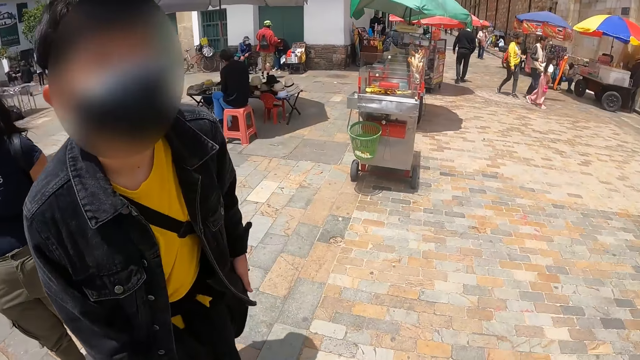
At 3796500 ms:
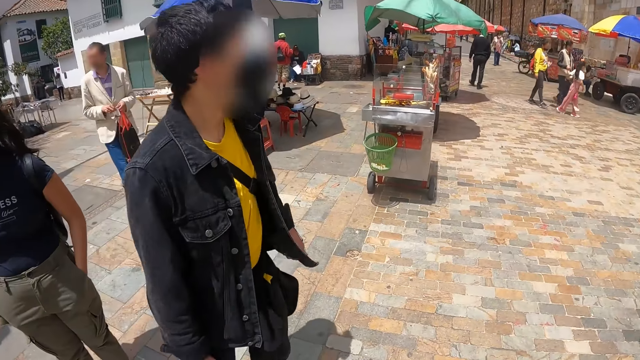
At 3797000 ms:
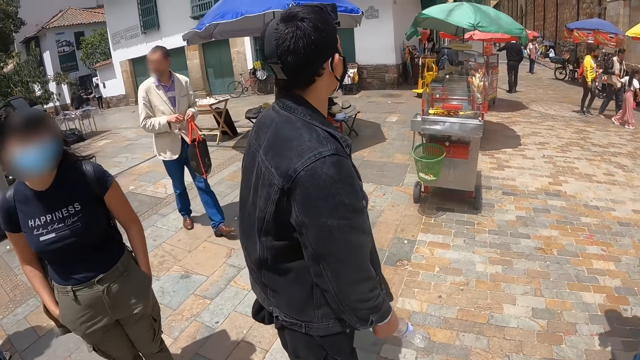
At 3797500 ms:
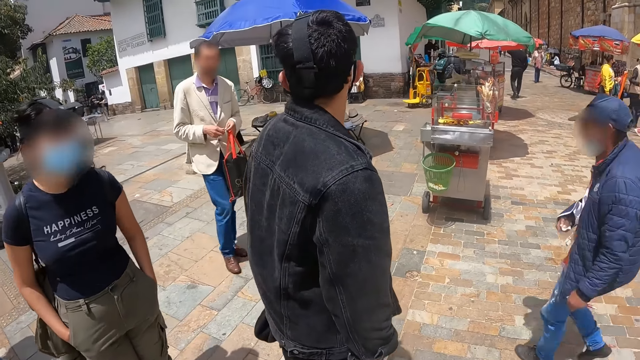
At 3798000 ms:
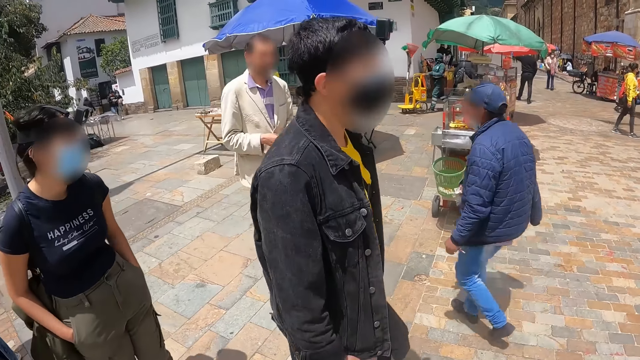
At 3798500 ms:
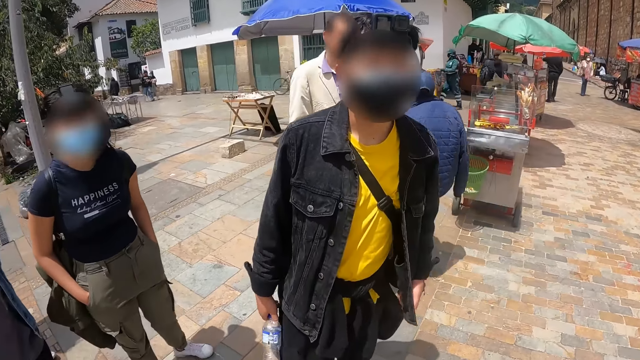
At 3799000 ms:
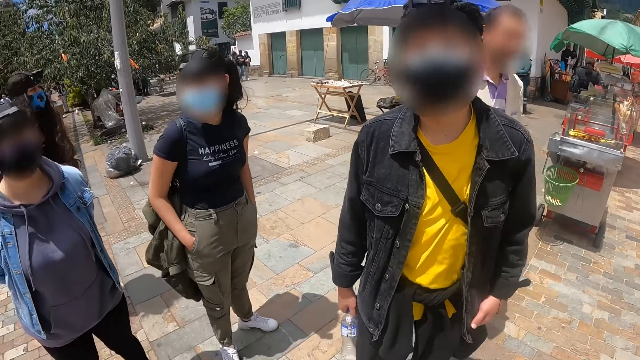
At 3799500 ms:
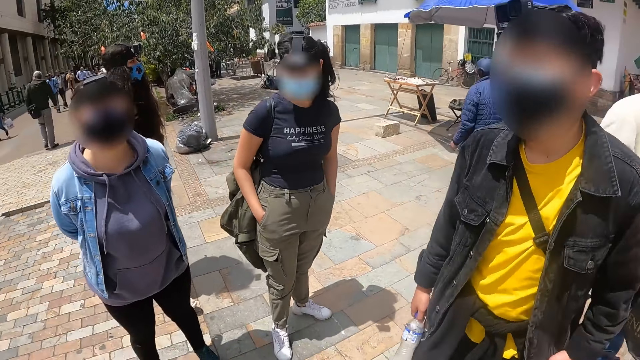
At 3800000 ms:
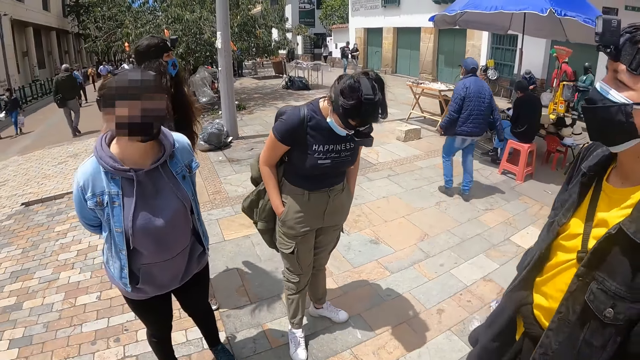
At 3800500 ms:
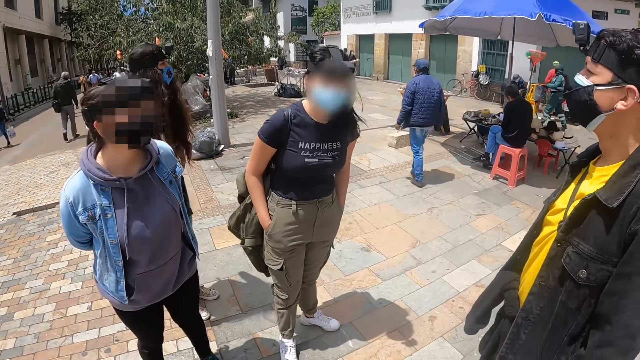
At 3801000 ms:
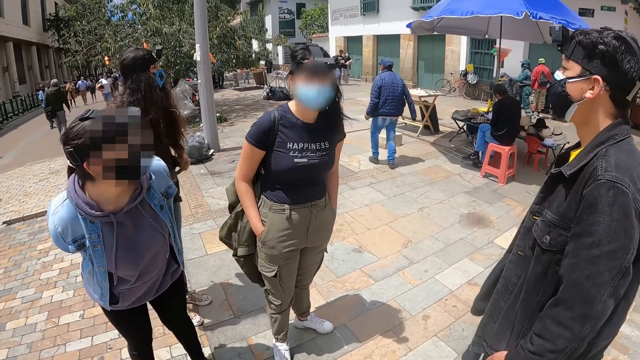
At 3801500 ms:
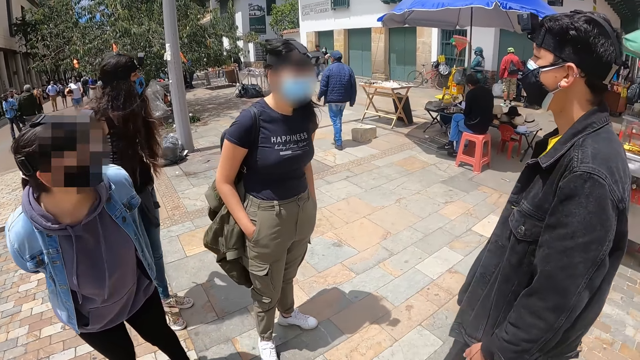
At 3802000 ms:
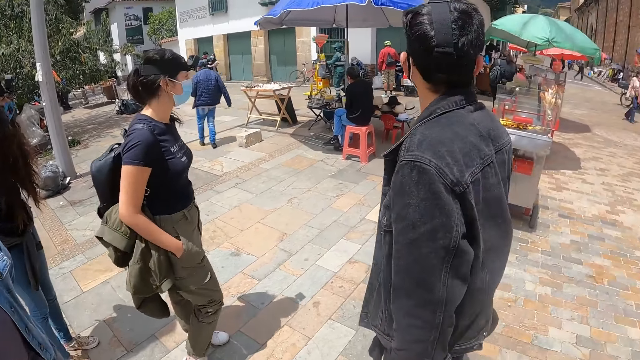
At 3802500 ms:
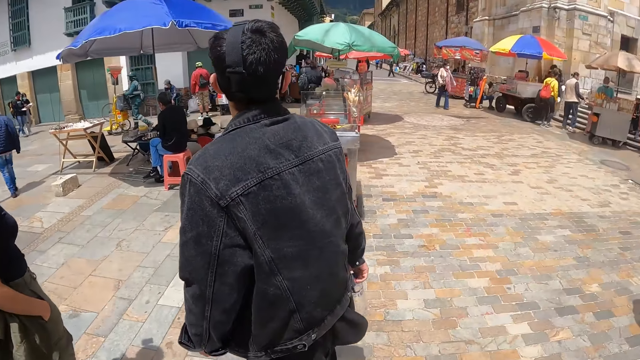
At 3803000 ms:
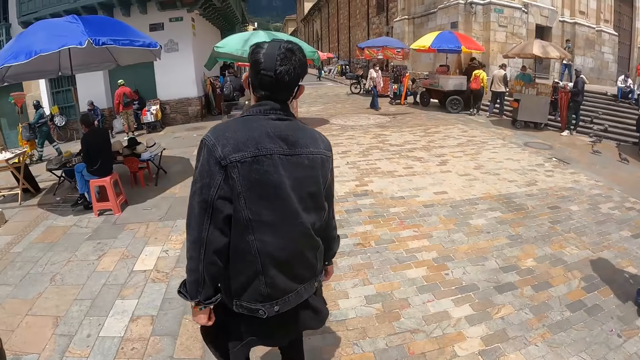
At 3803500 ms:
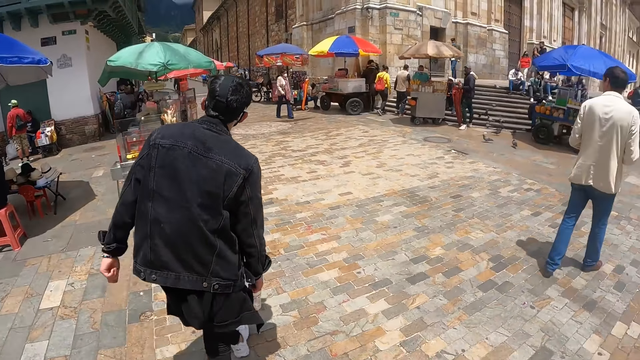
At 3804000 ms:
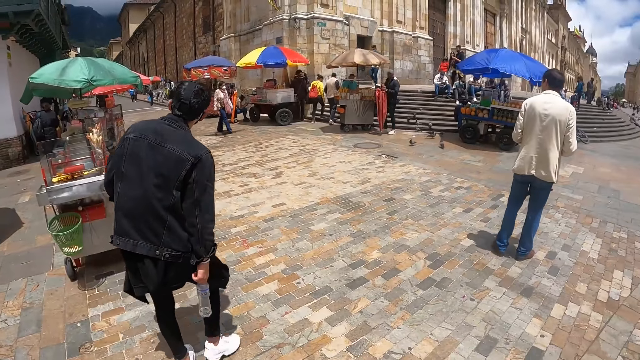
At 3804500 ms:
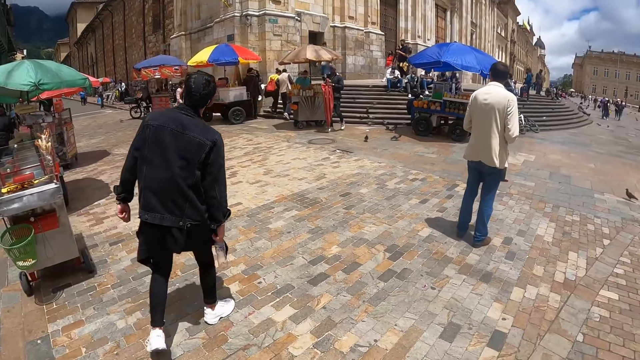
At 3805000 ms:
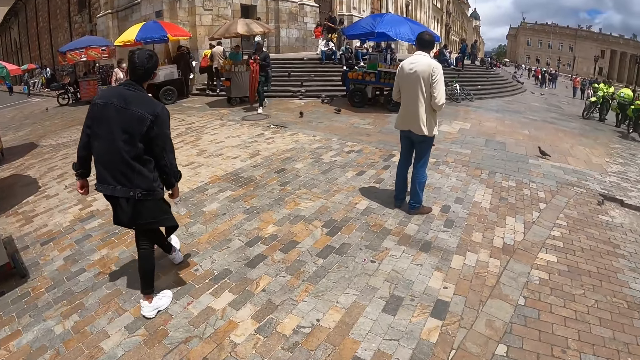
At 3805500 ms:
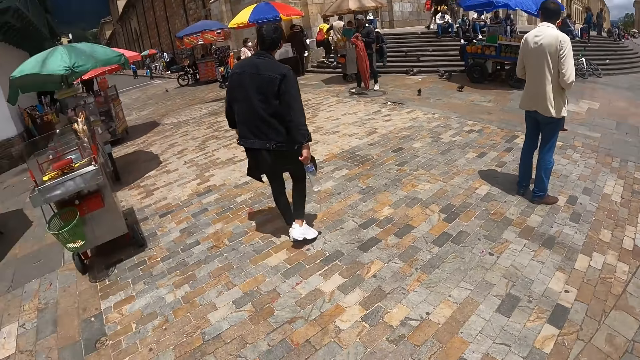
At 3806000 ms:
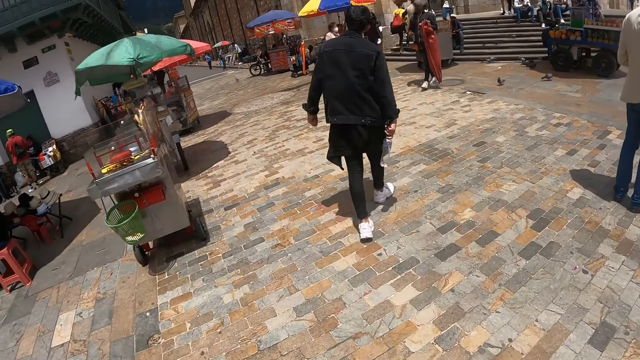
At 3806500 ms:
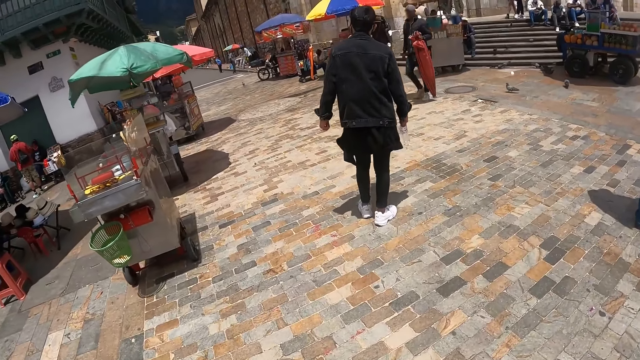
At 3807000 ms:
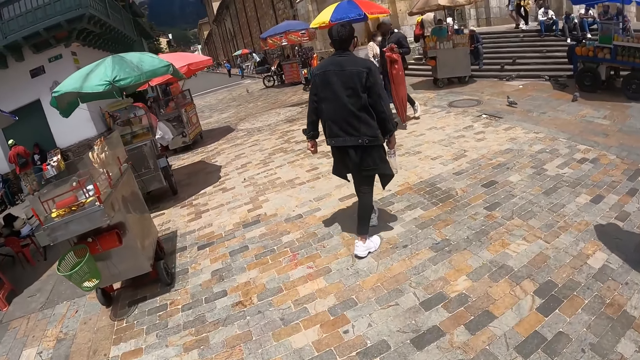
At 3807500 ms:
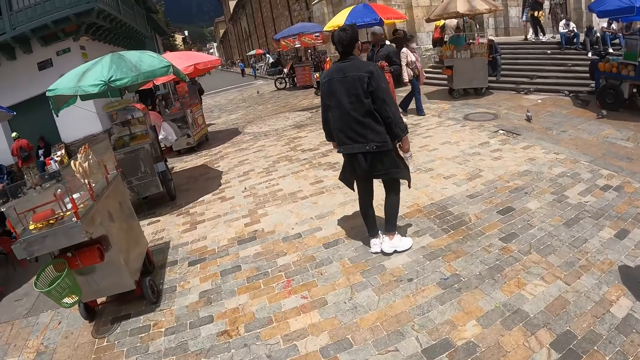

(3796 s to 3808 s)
The camera wearer interacts with a woman. They converse with the woman. They look around. Another person walks on the road. The camera wearer stares at the road. They walk on the road.

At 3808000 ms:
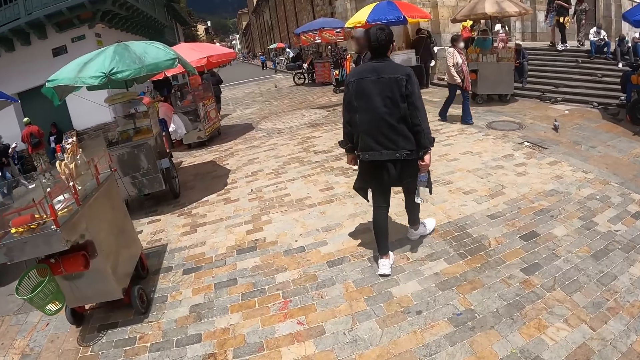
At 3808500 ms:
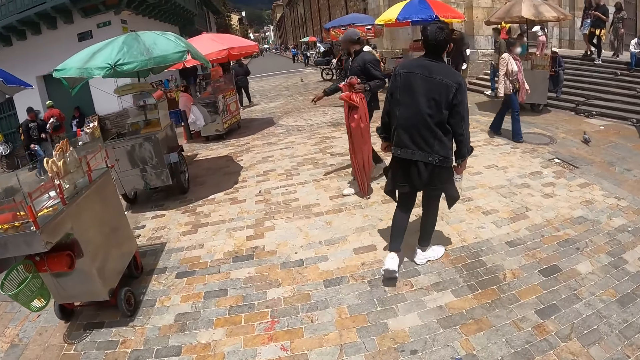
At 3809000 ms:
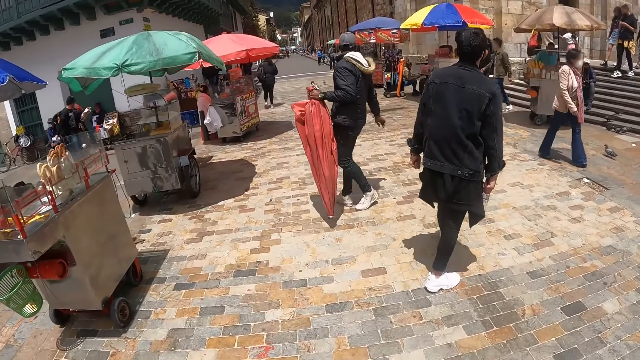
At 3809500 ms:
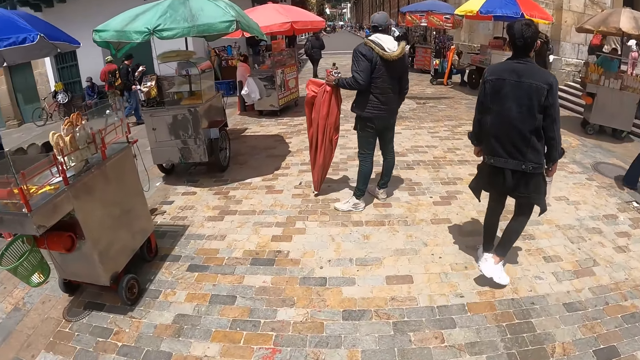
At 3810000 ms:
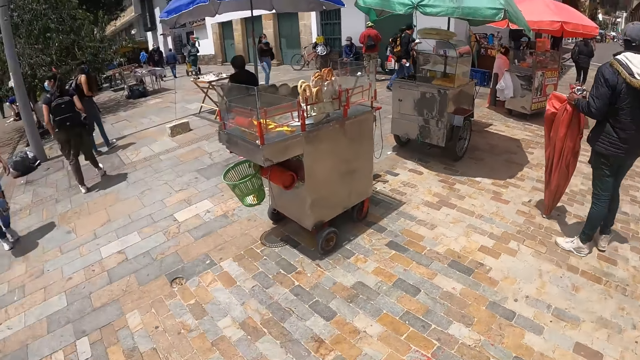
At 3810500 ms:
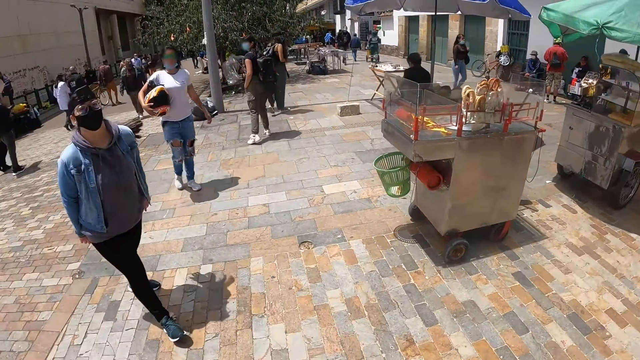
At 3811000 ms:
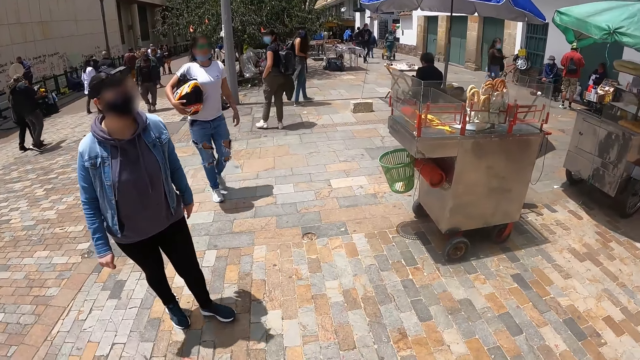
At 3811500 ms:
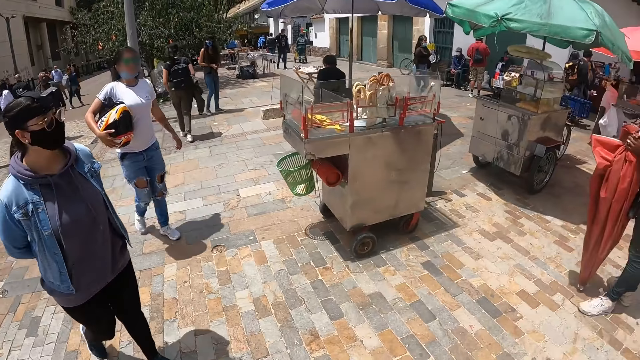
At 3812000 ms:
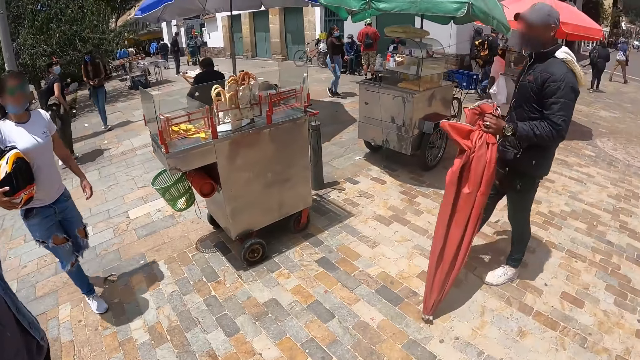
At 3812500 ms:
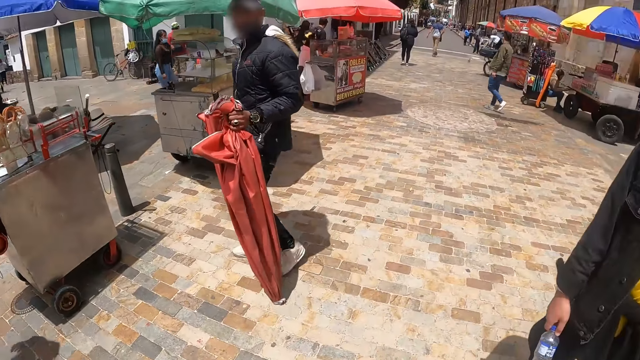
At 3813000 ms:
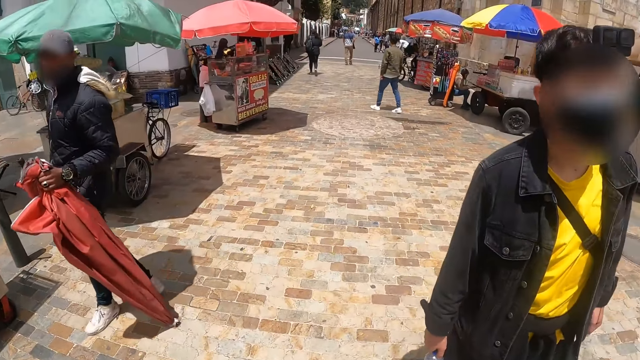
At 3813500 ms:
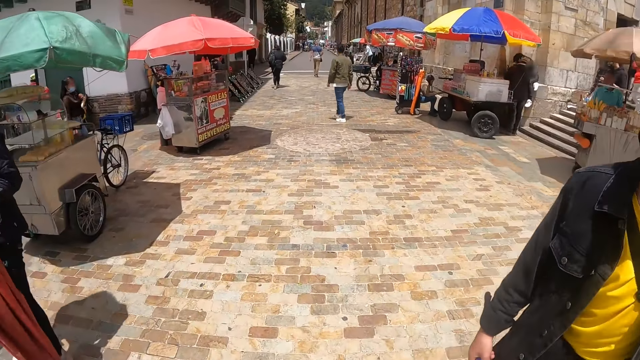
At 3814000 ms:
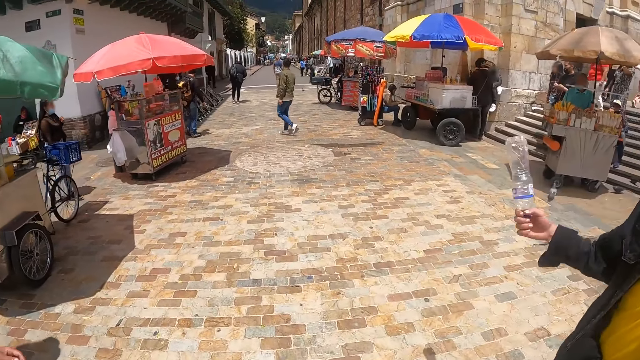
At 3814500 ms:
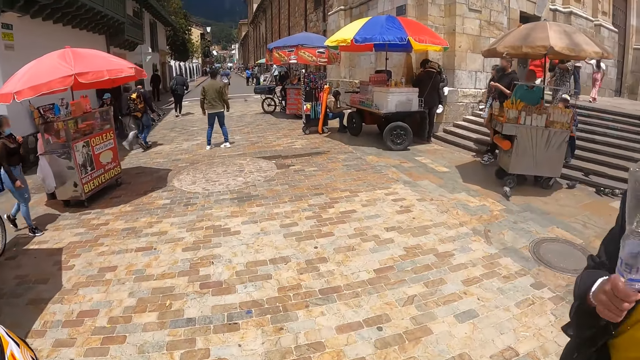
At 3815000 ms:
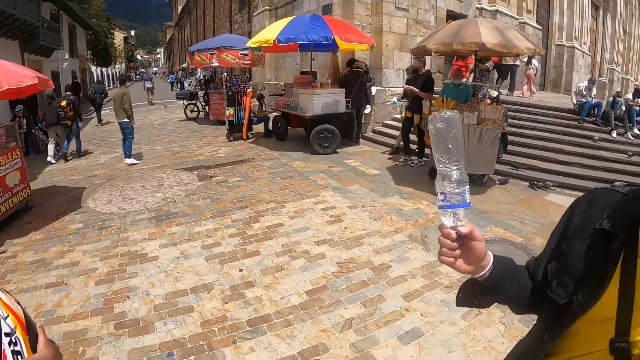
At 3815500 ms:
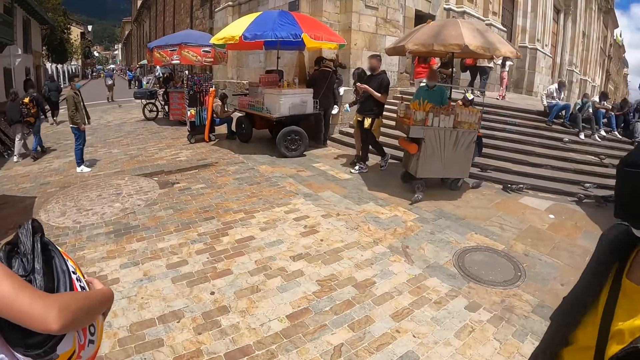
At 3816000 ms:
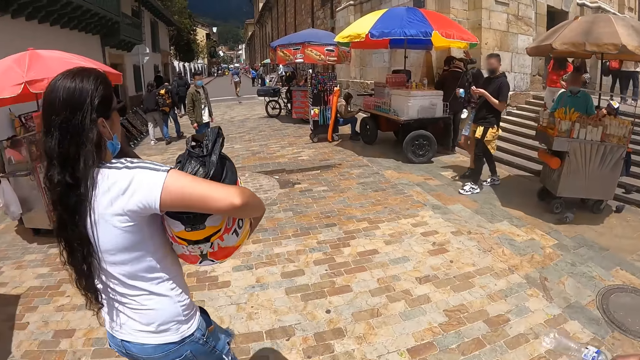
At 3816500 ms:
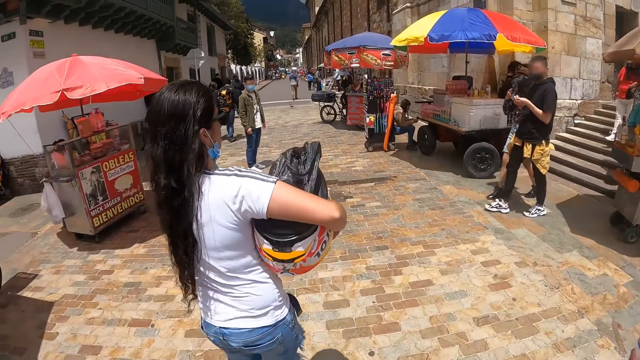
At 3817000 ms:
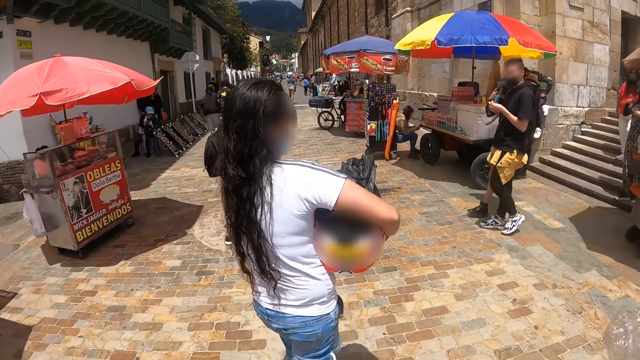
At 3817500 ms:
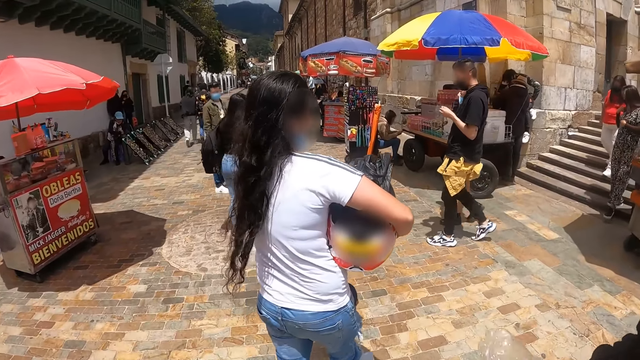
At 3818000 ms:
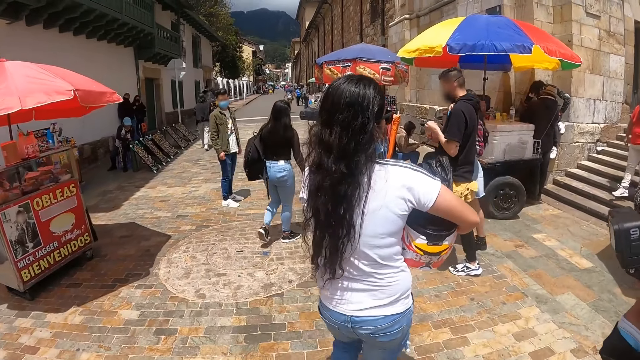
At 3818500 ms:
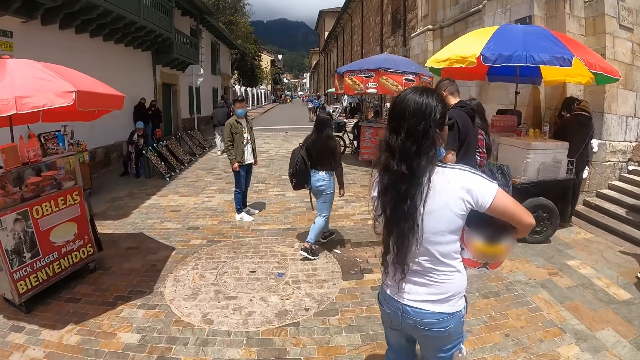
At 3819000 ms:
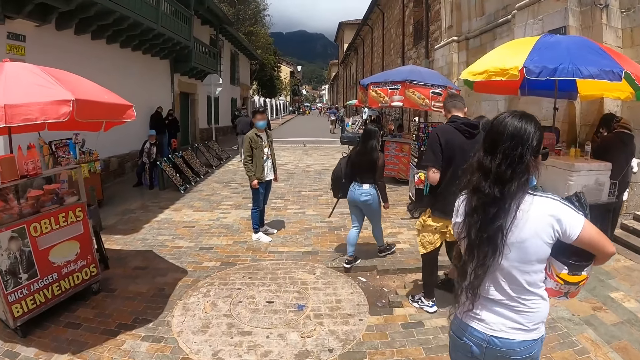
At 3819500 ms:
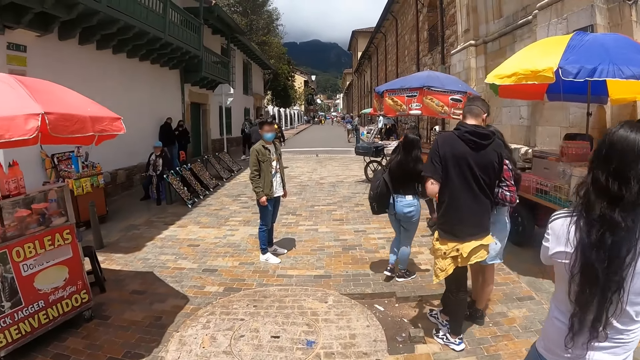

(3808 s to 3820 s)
A man walks on the road. The camera wearer looks around the road. They walk on the road and converse with the man. They walk on the road.
